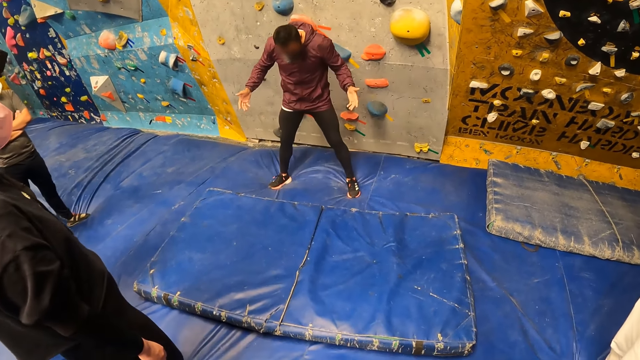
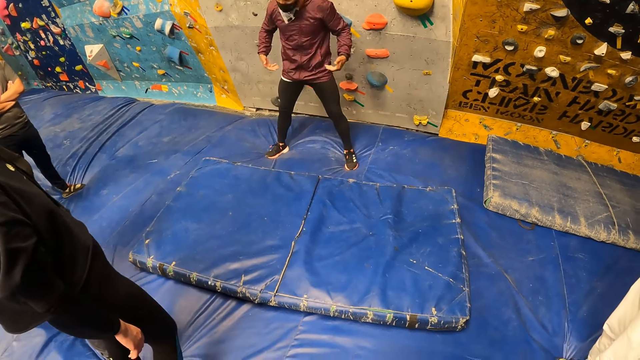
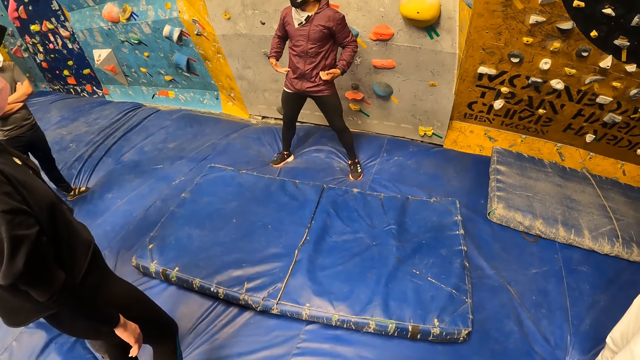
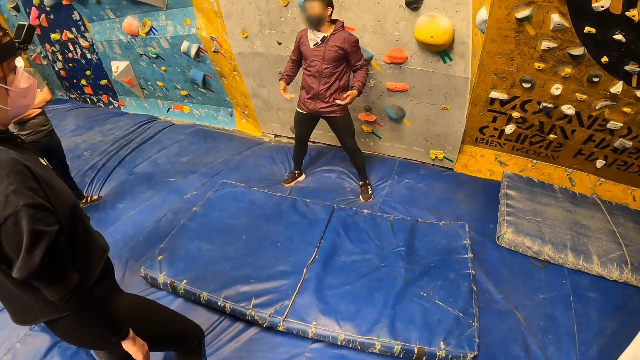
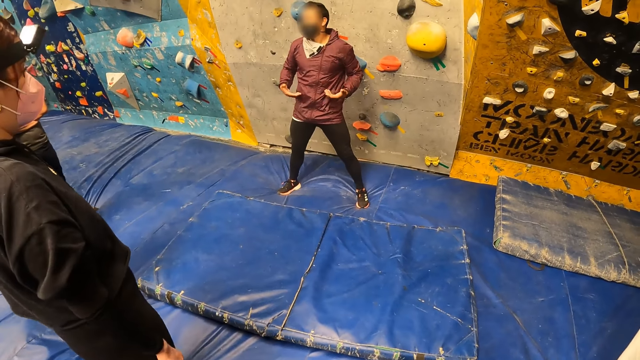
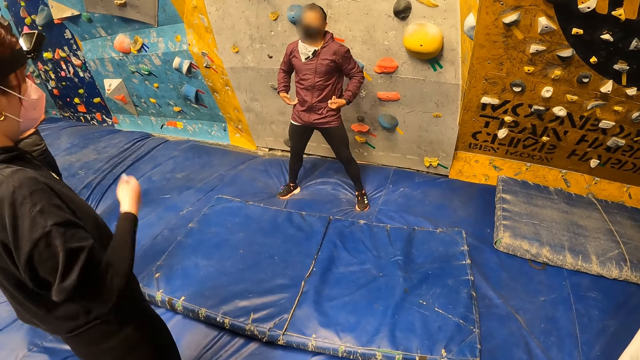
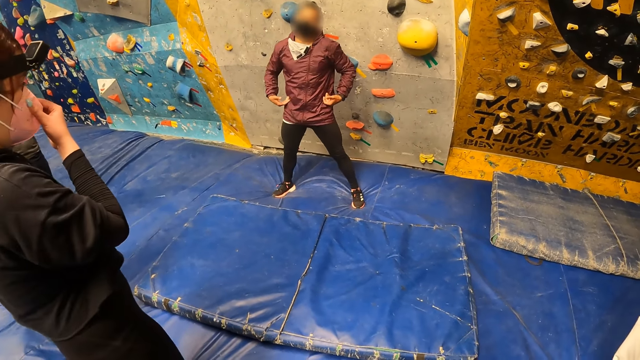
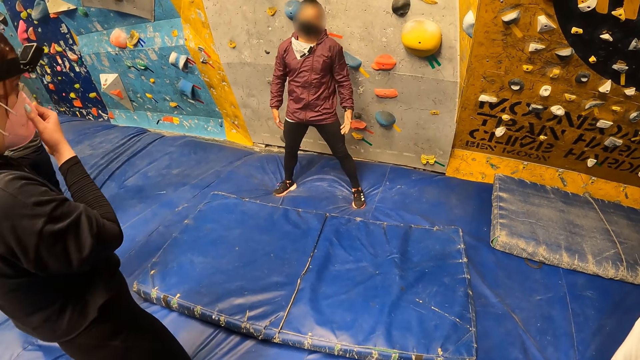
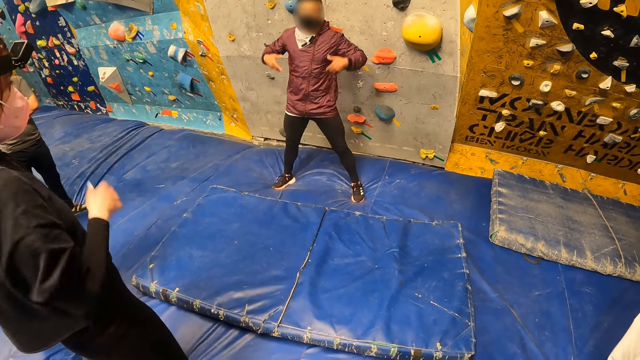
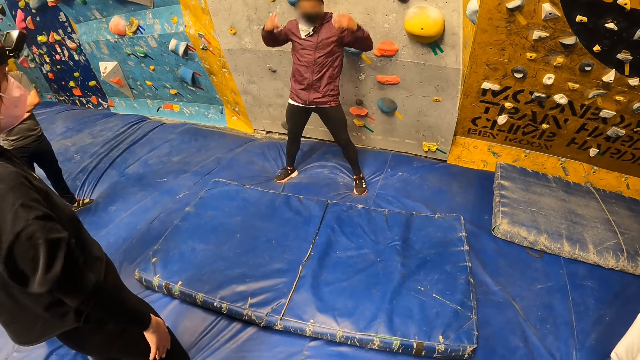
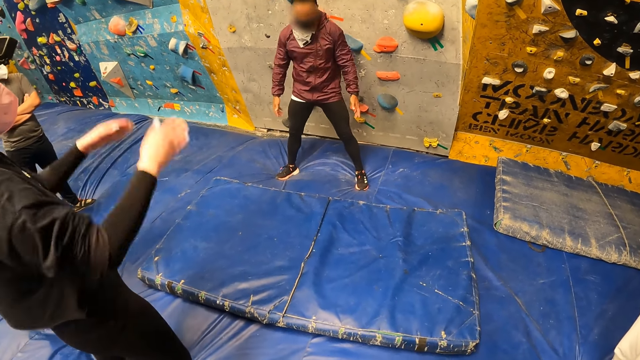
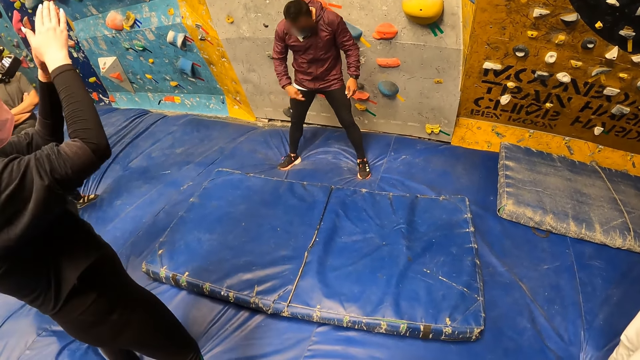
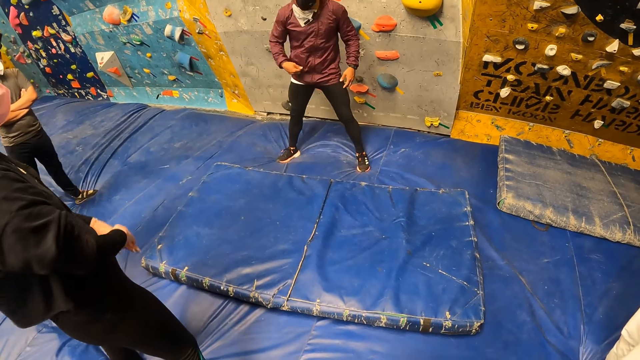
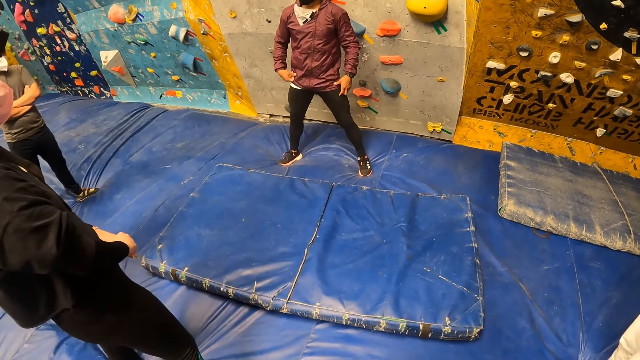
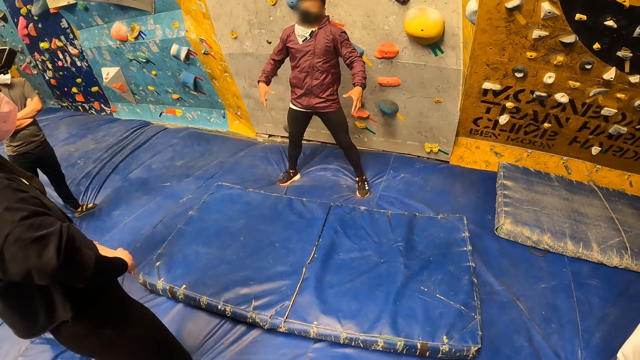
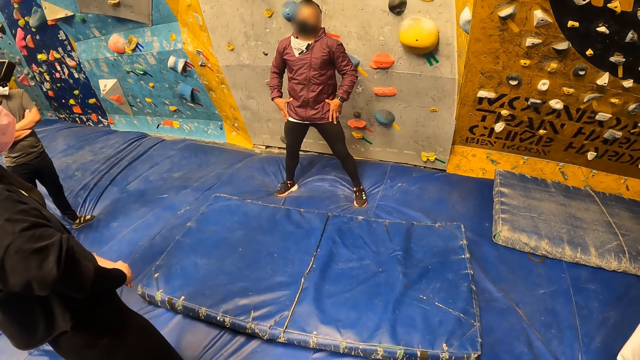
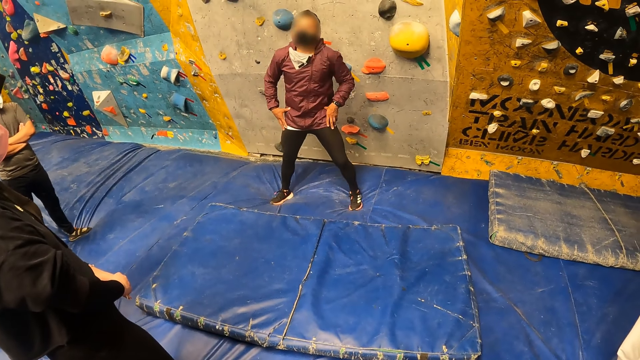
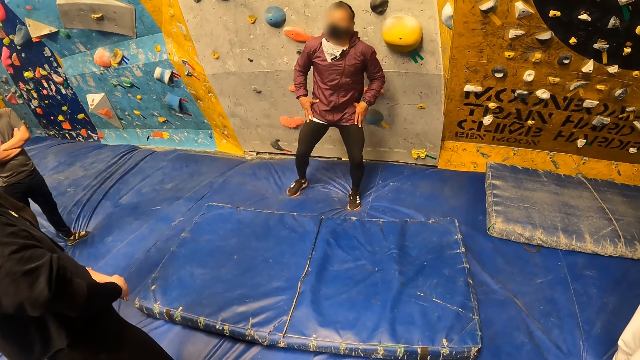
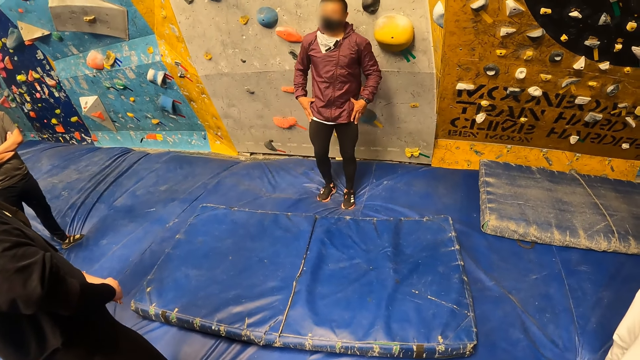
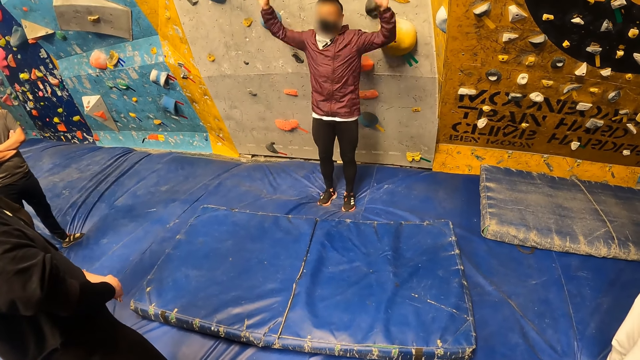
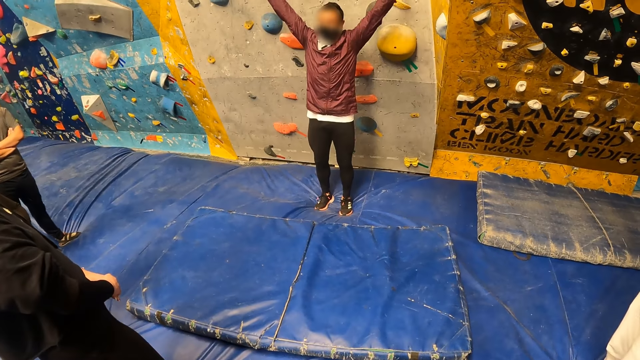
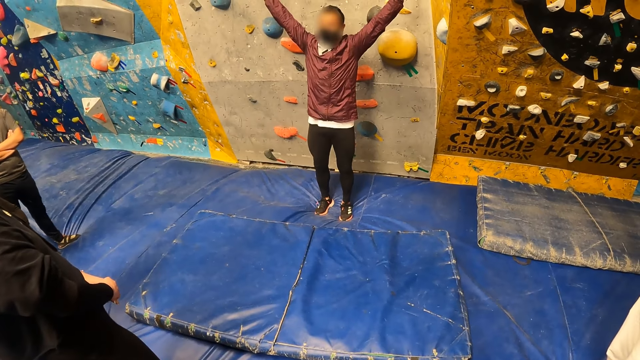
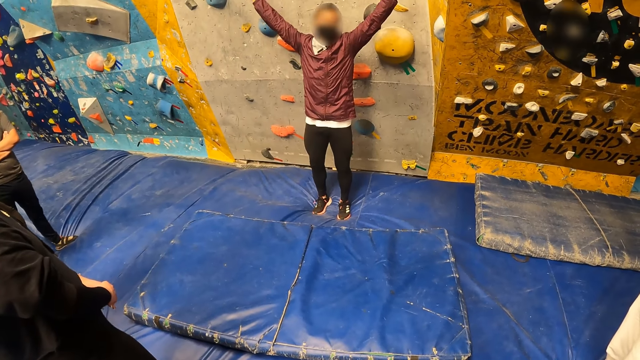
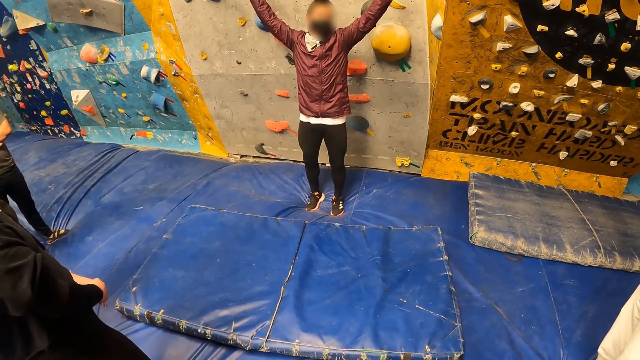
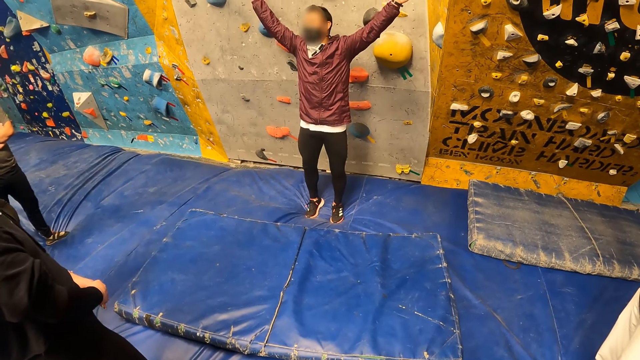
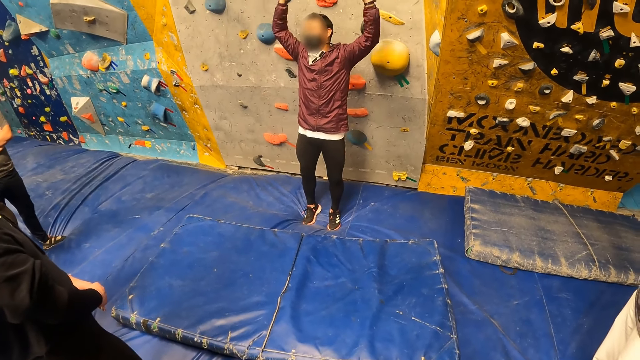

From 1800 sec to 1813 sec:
The camera wearer stares at a man. The man lifts both hands.

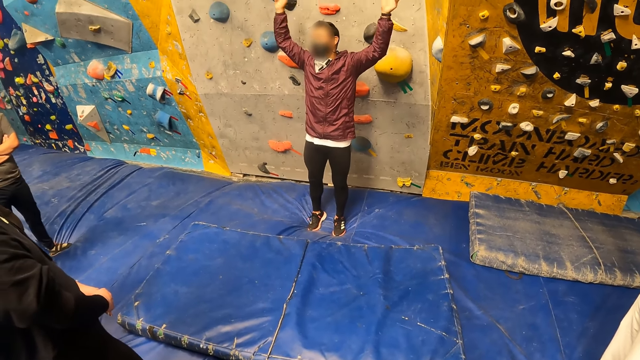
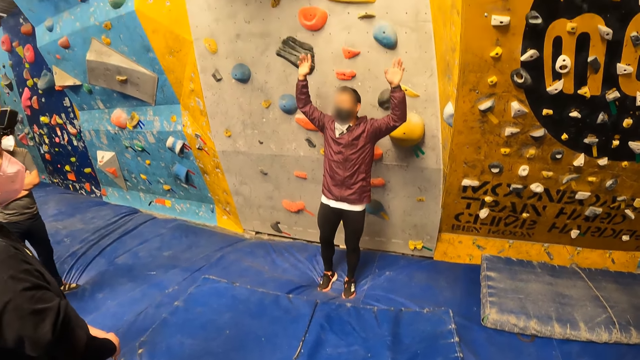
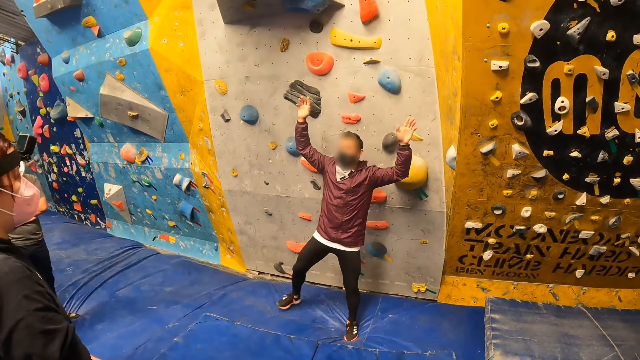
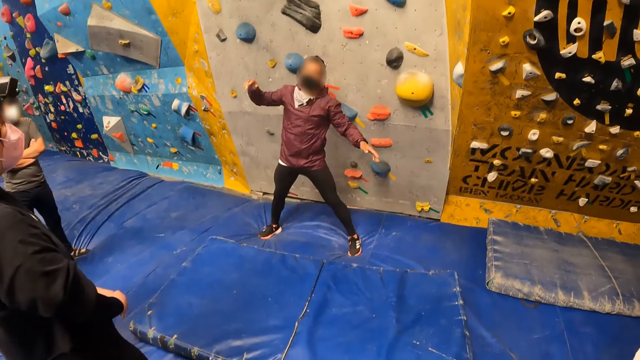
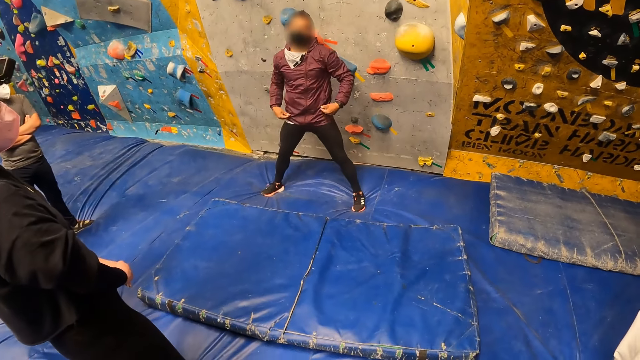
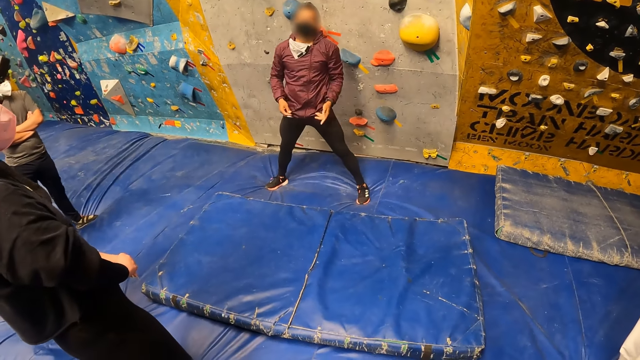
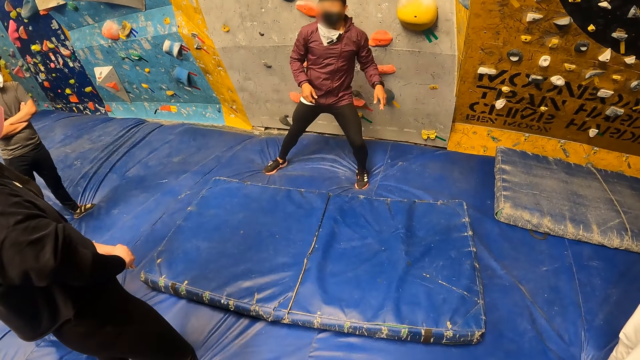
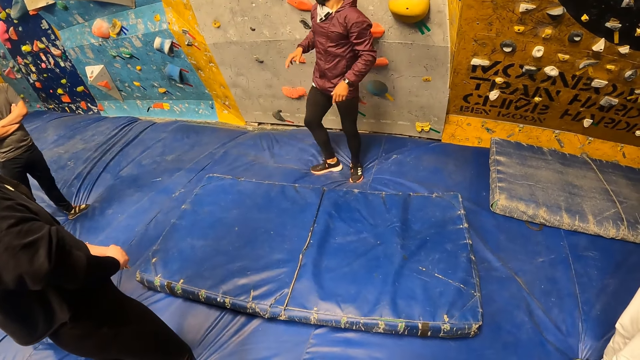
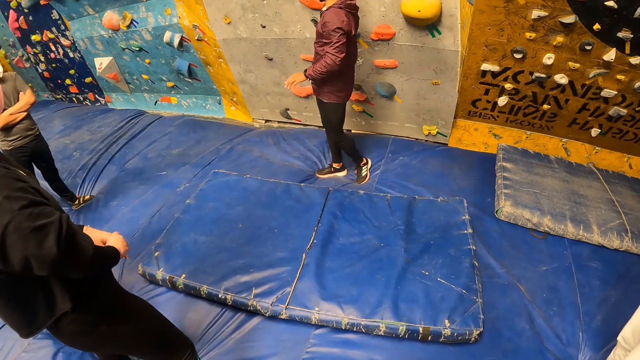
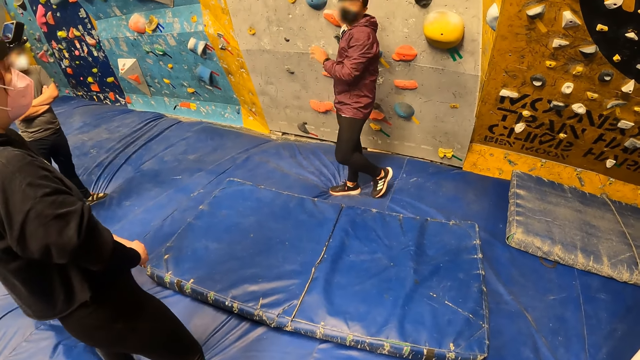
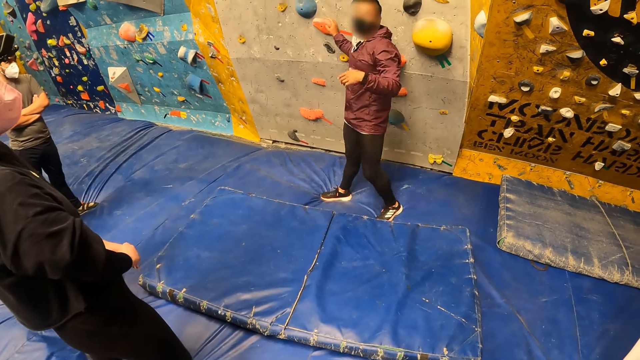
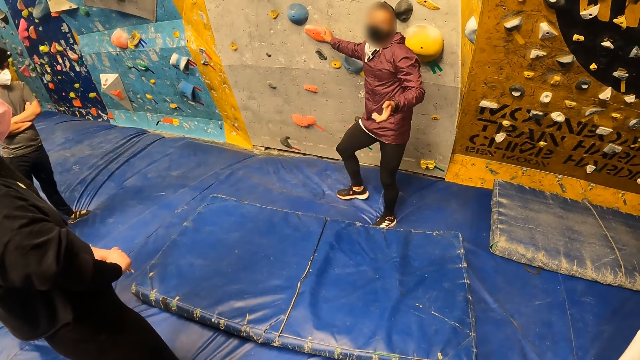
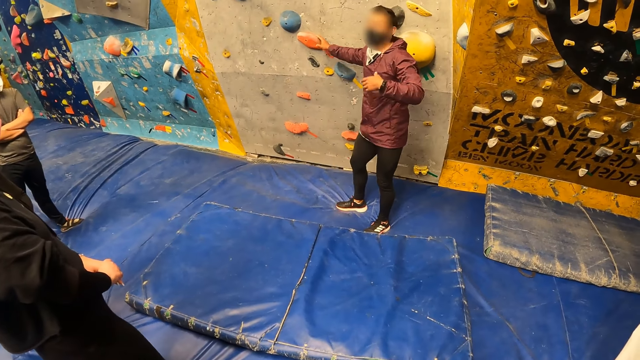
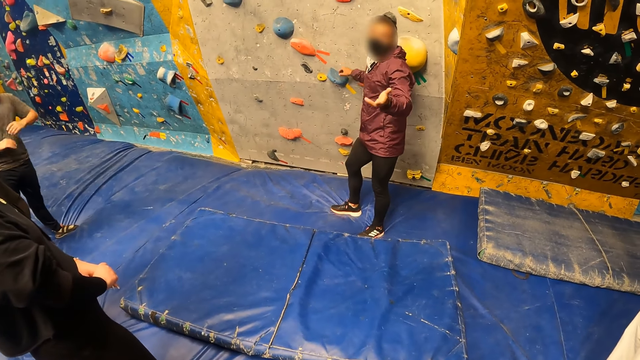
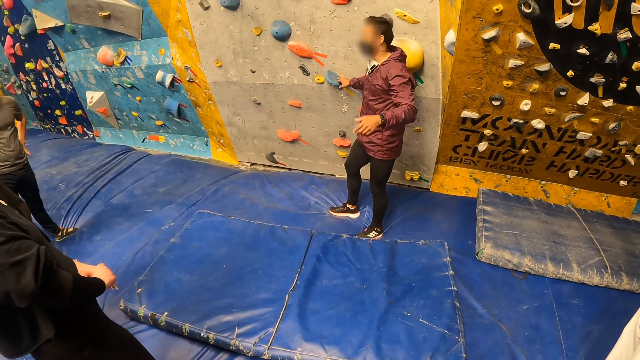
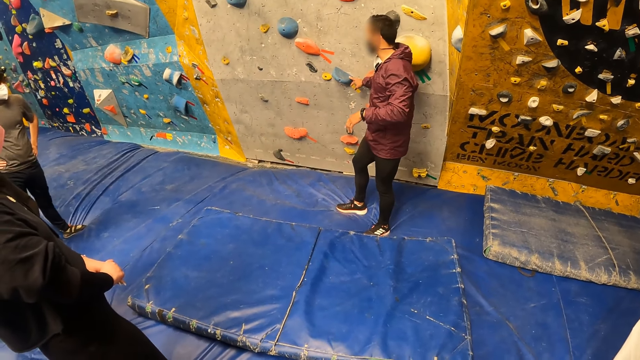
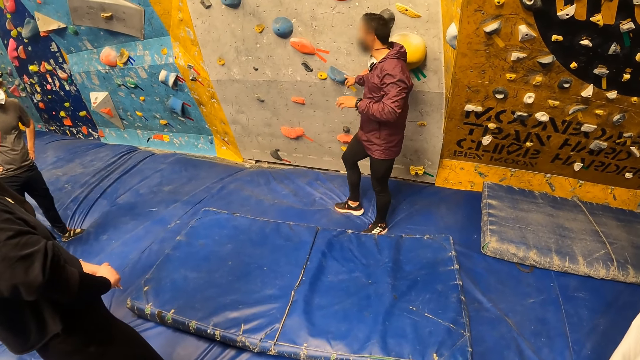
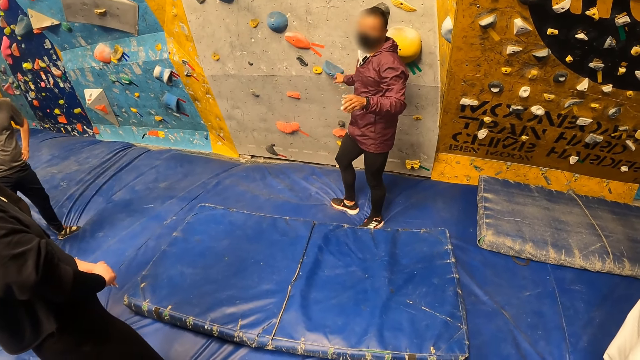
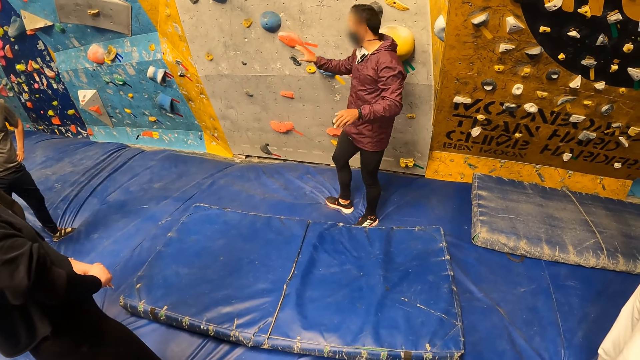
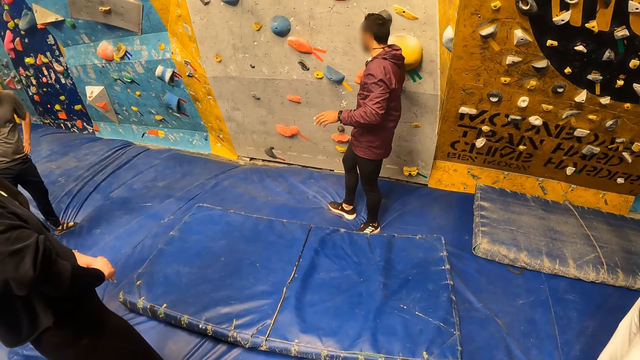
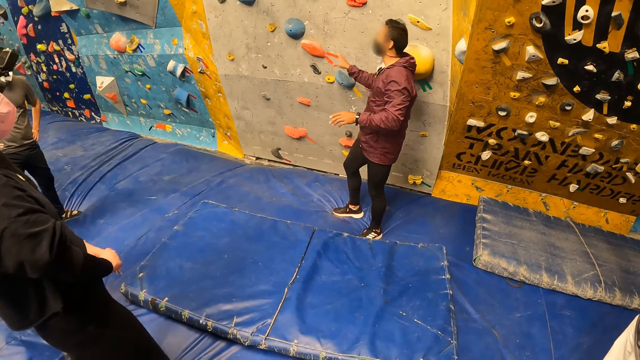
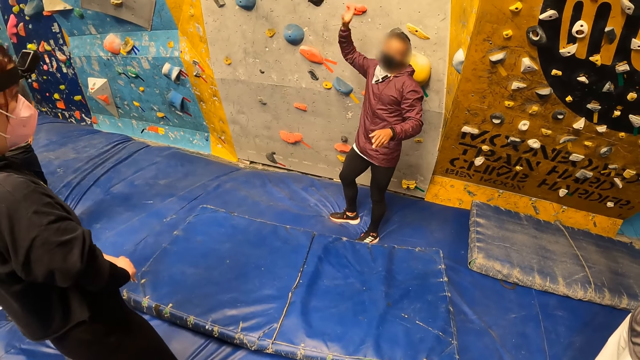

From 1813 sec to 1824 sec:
The camera wearer stares at the instructor. The instructor touches a rock on the climbing wall with his right hand. The instructor gestures.
